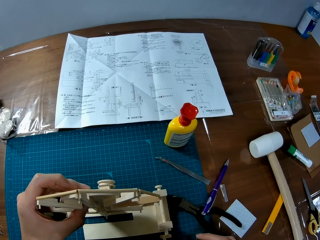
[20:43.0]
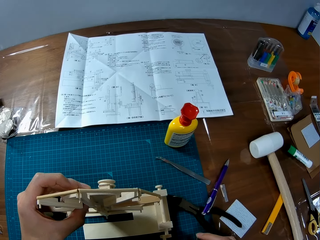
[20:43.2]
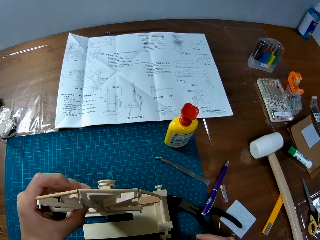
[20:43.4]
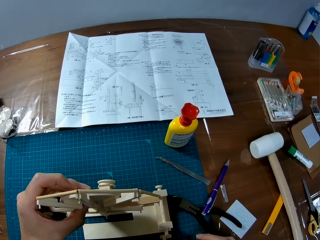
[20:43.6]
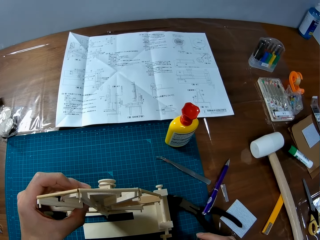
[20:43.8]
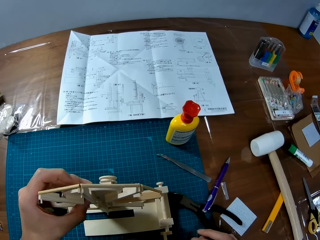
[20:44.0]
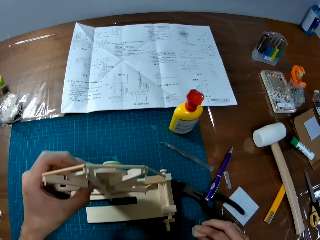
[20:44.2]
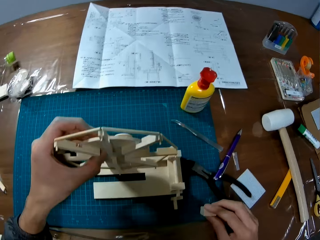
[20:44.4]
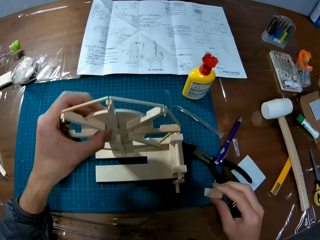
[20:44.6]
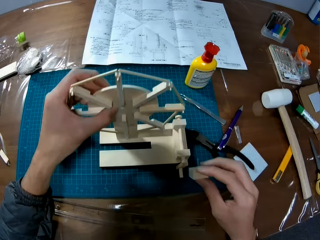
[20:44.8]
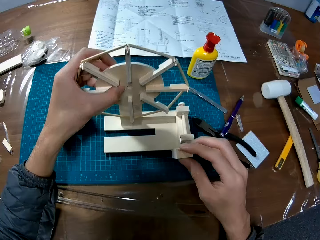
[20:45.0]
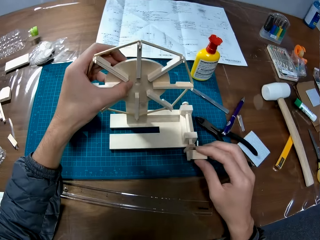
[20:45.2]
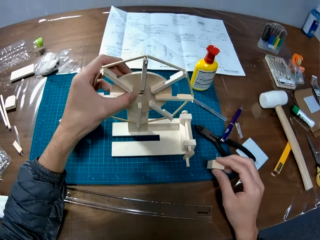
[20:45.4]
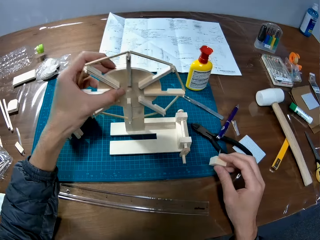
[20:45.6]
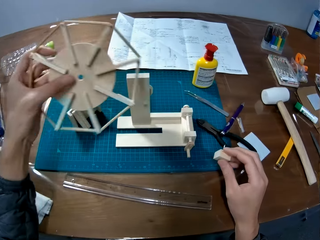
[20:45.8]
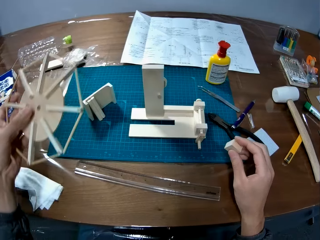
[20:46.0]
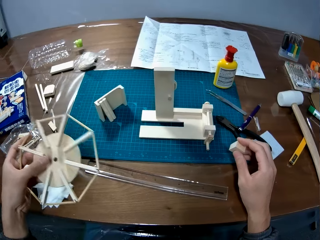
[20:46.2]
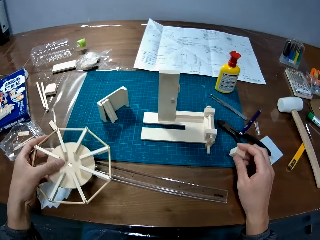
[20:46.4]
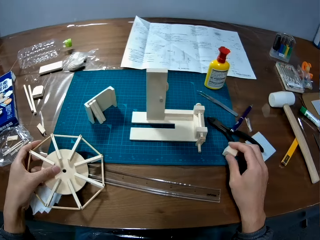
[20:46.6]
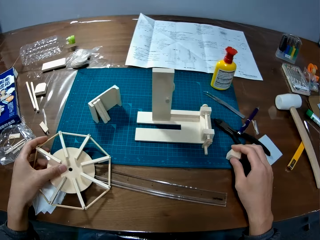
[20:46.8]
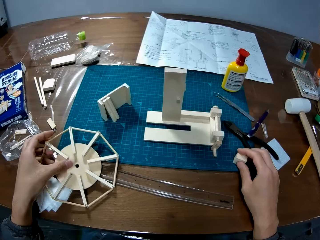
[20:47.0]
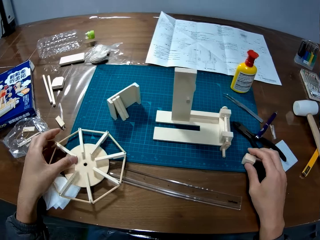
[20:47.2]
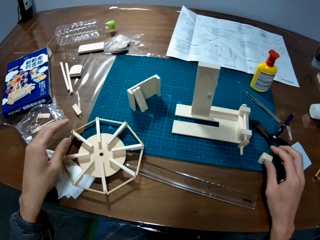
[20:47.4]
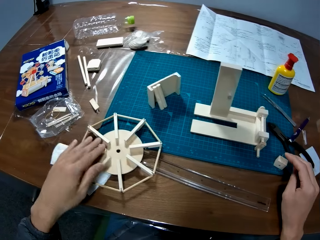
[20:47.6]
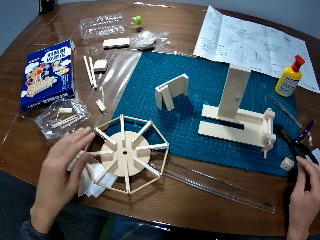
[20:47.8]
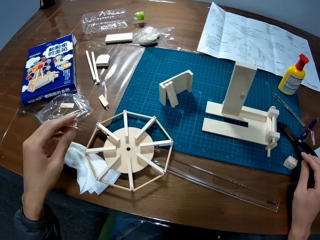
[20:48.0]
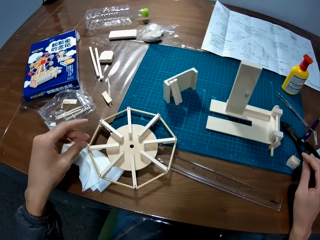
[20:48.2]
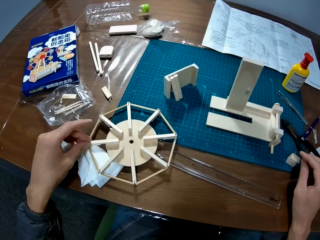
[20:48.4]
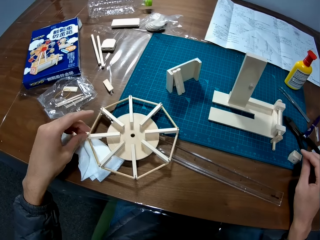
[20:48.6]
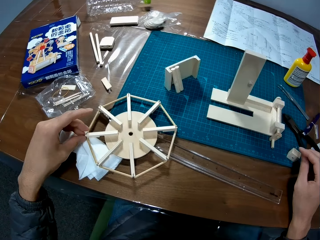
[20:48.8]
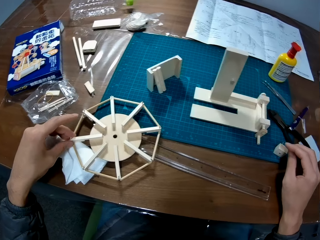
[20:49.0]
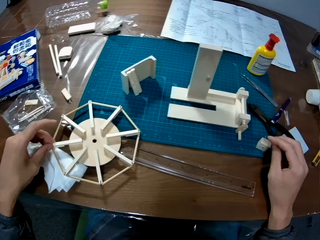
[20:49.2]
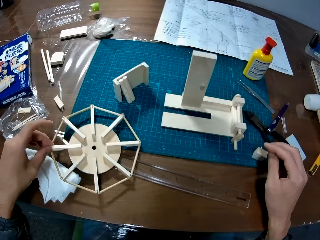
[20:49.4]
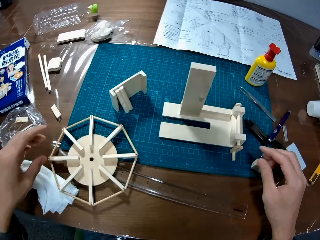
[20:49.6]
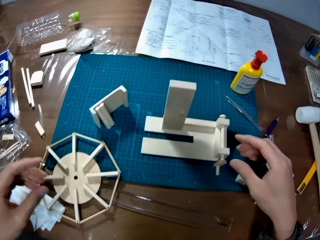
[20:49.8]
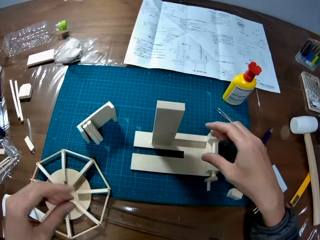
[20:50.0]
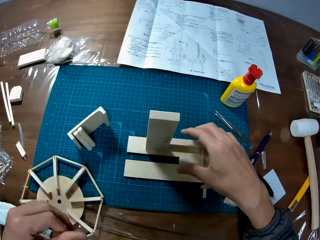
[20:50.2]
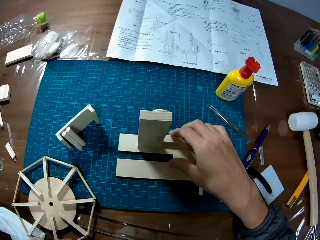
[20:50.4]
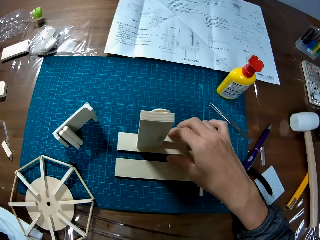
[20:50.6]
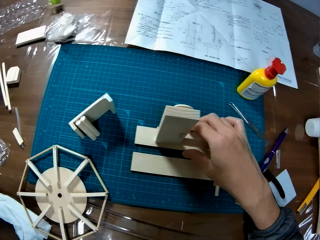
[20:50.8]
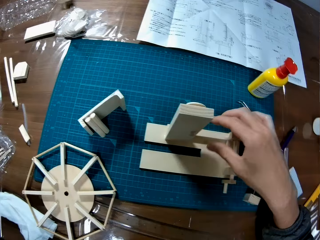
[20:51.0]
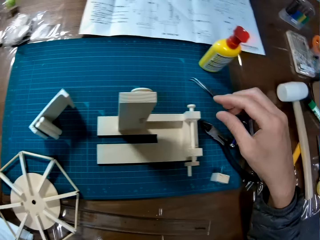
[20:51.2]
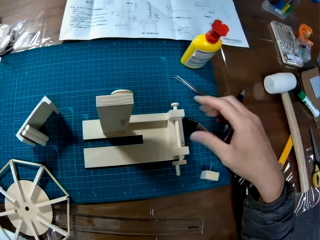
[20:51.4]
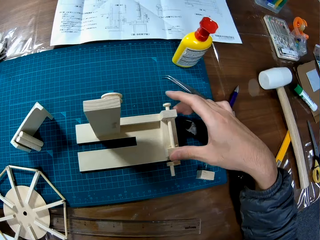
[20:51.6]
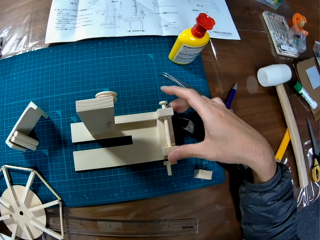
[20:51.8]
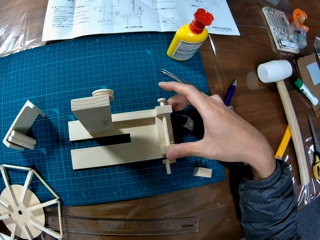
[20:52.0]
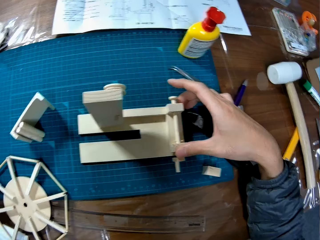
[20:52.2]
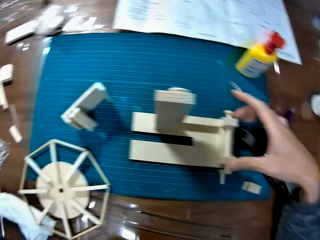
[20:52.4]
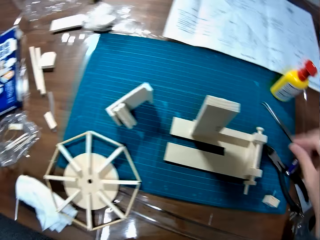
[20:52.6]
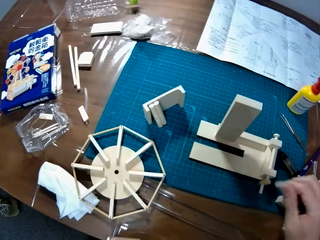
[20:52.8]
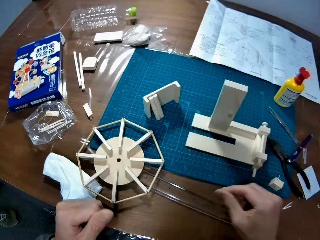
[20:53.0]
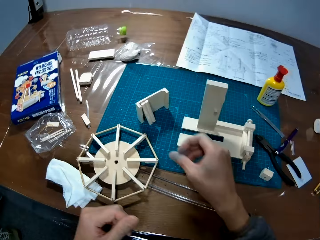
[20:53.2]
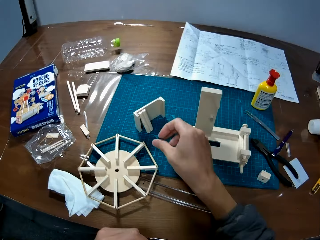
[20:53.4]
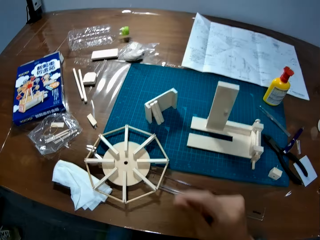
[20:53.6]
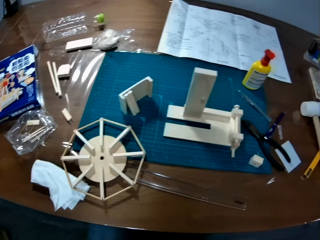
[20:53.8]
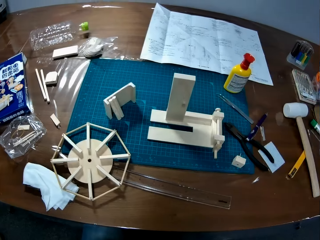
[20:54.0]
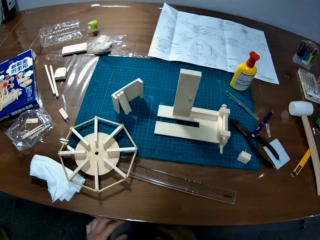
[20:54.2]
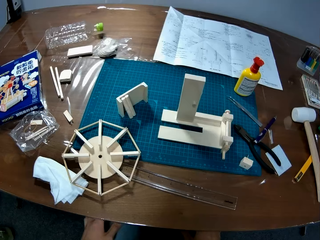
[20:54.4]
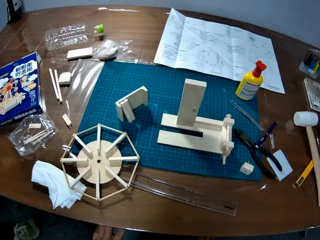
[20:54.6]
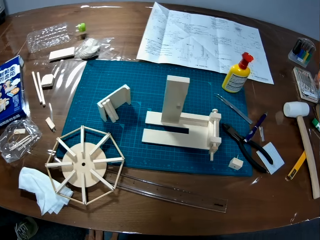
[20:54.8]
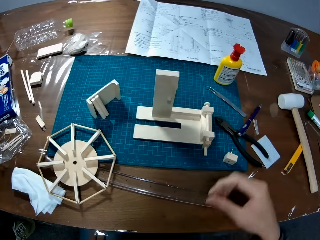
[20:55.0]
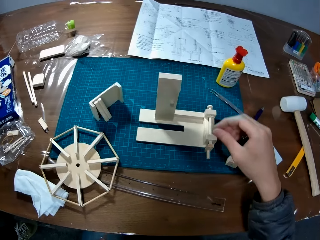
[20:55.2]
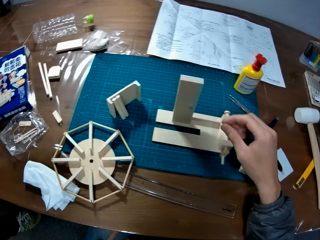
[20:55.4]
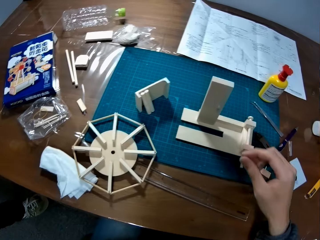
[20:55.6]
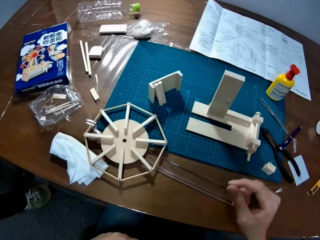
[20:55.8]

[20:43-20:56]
The camera wearer detaches a craft fan blade from the stand and drops the fan blade. They talk. They move the fan blade. They touch the fan stand. A man moves close to the table.
